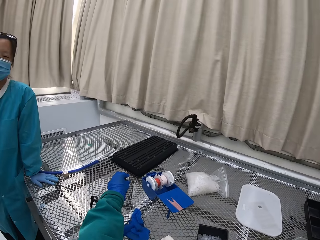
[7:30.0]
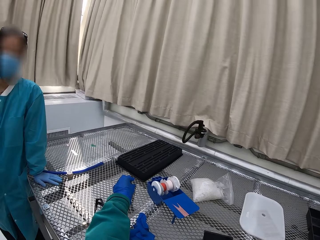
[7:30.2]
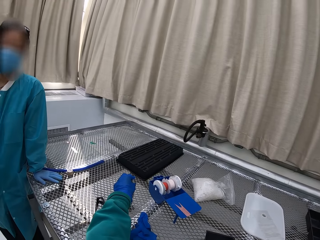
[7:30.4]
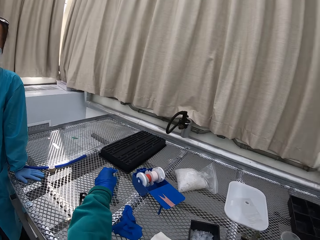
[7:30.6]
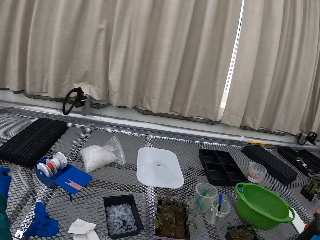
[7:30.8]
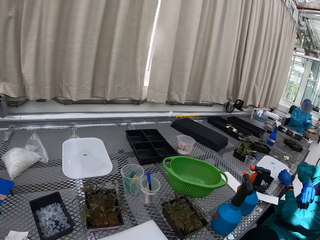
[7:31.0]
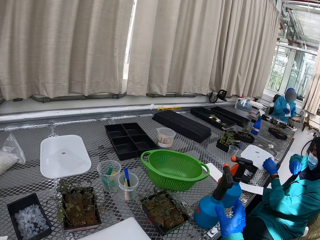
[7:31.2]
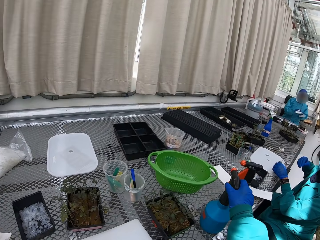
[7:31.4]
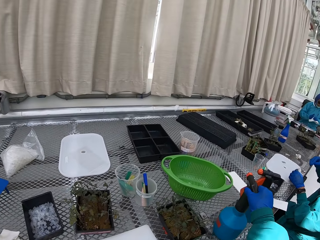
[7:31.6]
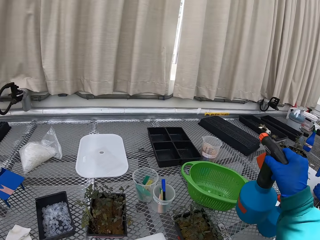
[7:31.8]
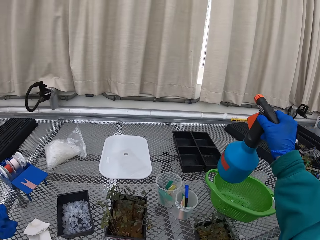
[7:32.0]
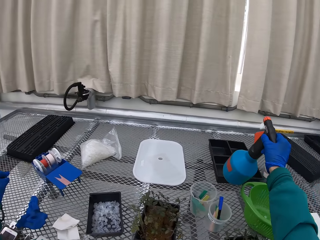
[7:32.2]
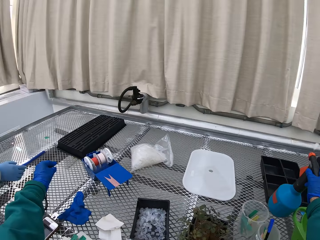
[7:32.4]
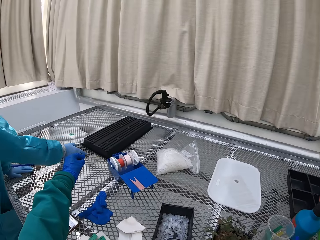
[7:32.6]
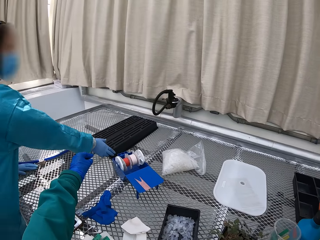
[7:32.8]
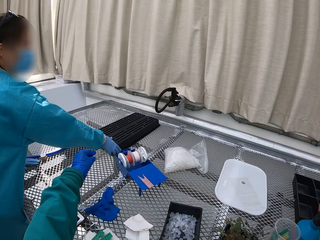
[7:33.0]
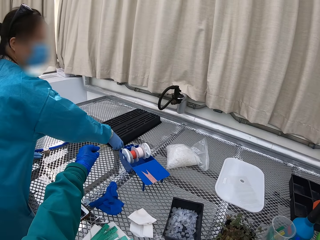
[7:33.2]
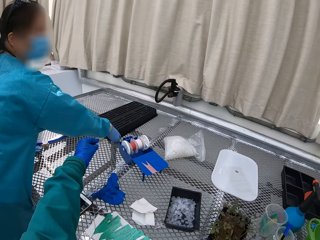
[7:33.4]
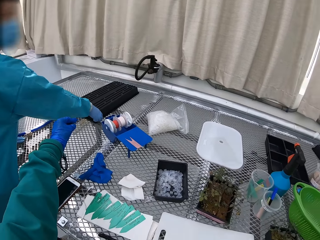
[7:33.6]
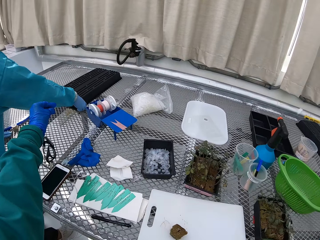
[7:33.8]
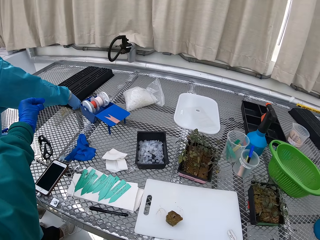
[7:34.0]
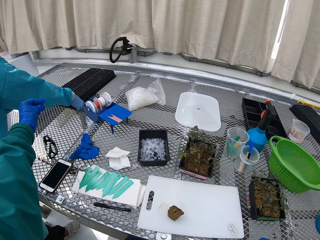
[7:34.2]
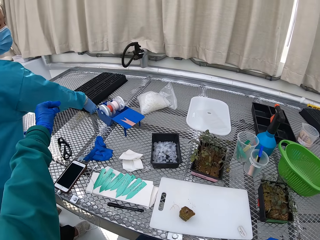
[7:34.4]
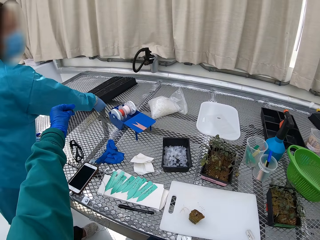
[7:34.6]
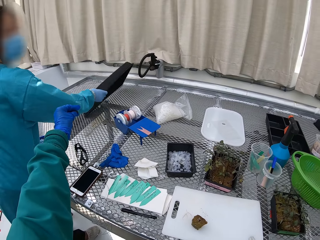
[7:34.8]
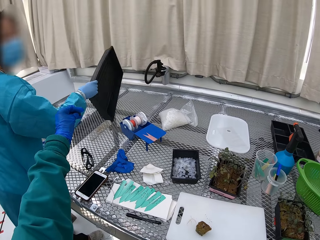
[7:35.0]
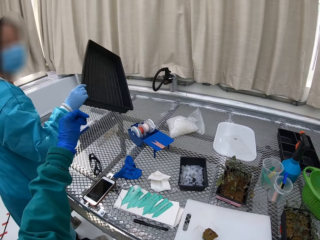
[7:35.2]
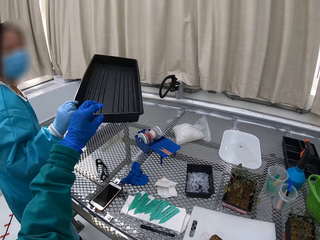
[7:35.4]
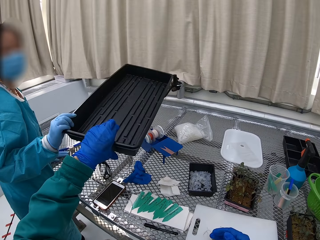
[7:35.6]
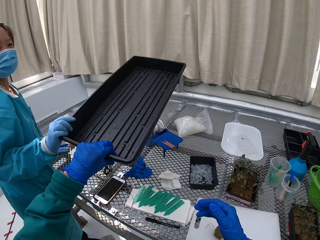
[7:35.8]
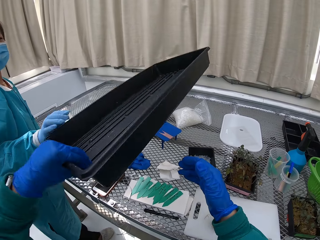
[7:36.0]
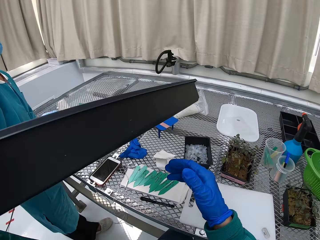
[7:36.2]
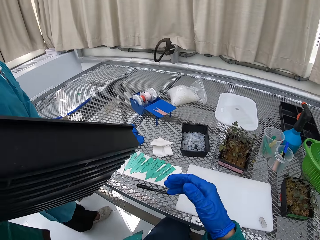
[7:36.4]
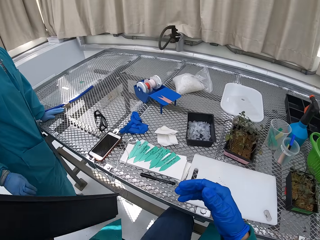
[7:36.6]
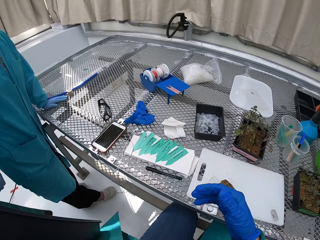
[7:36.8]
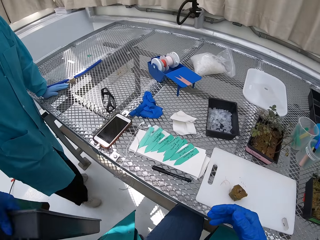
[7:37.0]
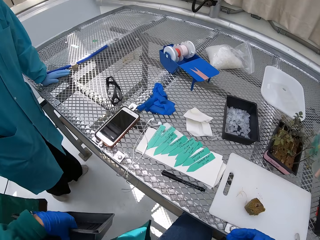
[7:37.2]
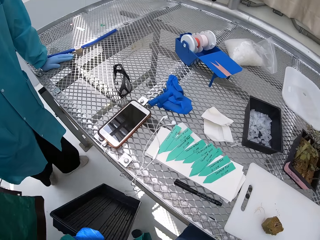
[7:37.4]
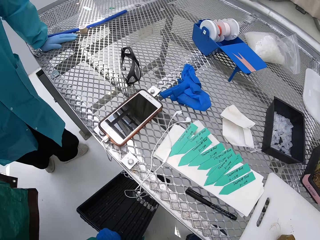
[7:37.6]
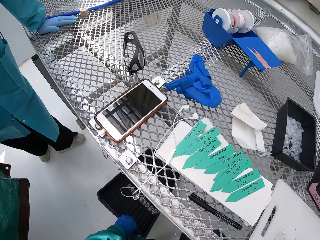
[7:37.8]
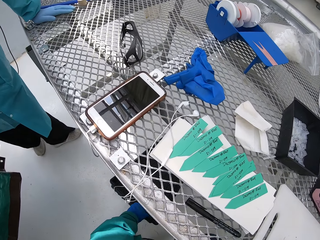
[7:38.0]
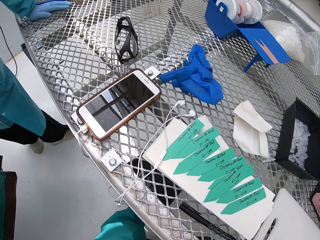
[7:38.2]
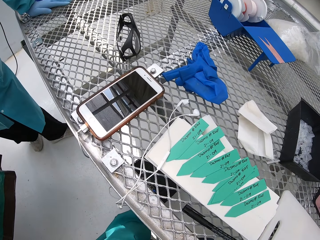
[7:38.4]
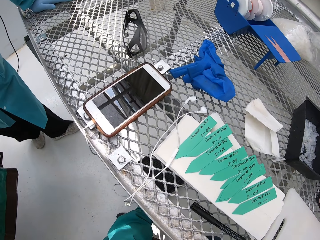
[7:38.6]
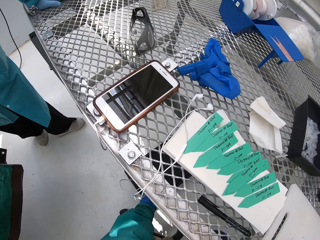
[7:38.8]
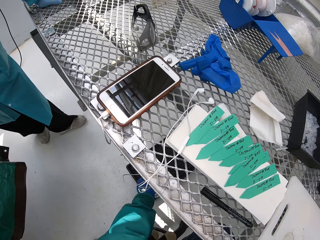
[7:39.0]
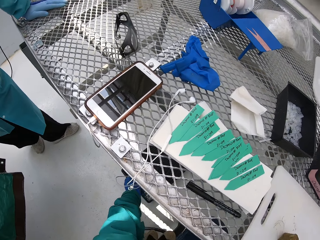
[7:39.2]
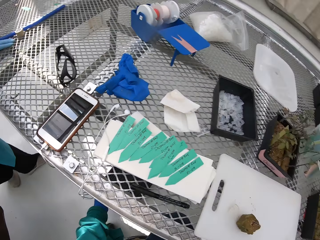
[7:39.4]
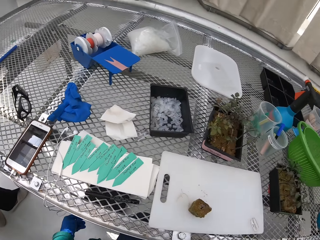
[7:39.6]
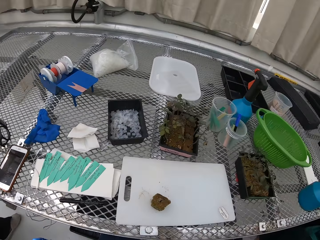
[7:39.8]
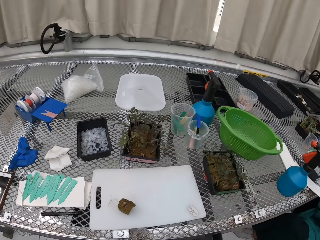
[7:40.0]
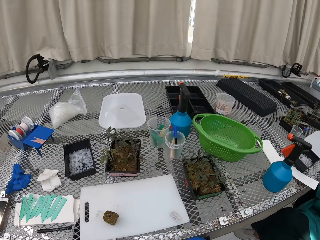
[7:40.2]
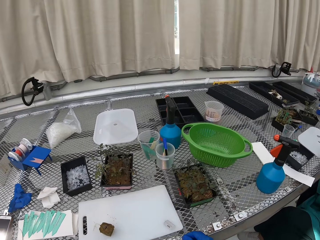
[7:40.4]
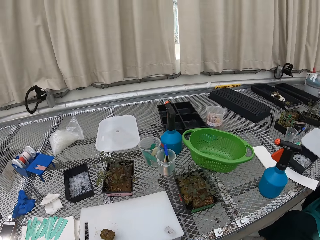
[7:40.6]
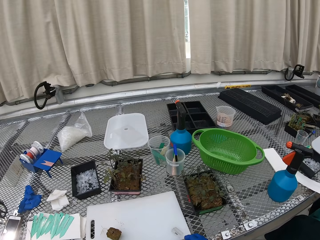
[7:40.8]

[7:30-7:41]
The camera wearer picks up a spraying bottle. They put down the spraying bottle. A lady picks up a container. The lady passes the container to the camera wearer. The camera wearer takes the container from the lady. They put the container under the working table.

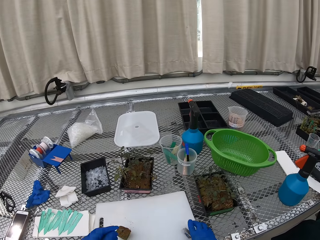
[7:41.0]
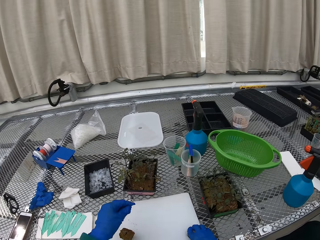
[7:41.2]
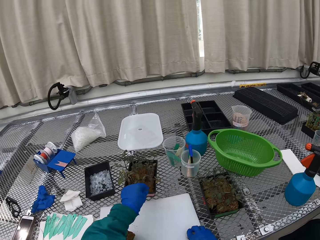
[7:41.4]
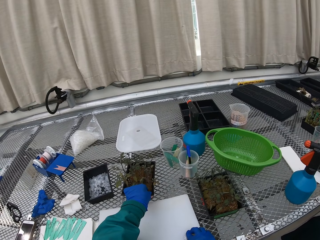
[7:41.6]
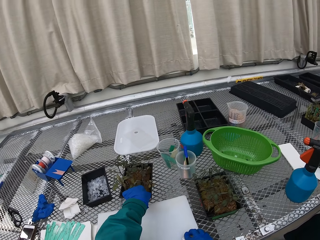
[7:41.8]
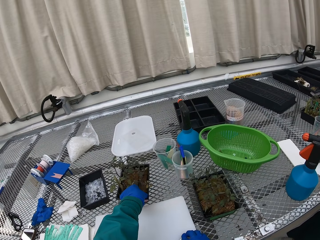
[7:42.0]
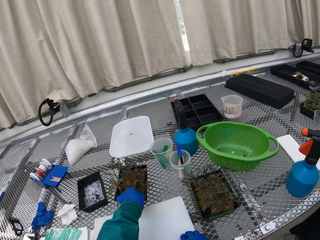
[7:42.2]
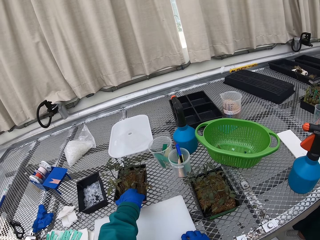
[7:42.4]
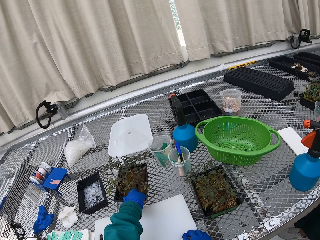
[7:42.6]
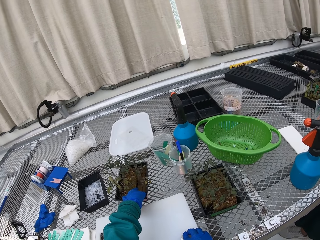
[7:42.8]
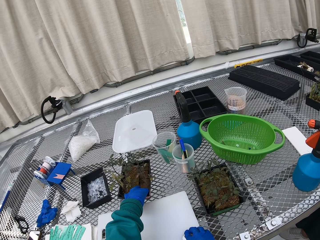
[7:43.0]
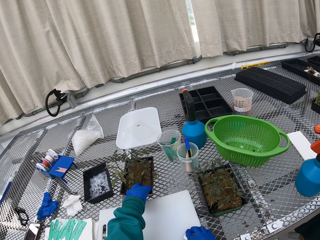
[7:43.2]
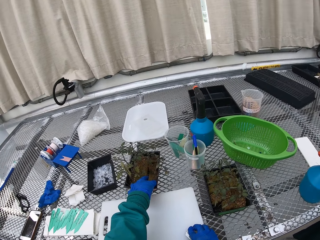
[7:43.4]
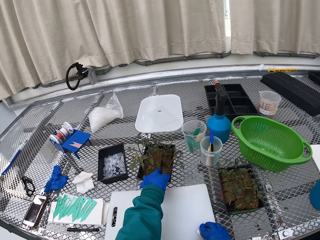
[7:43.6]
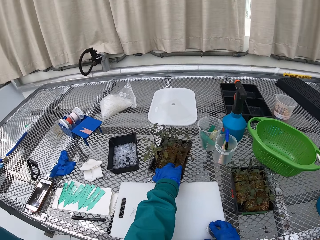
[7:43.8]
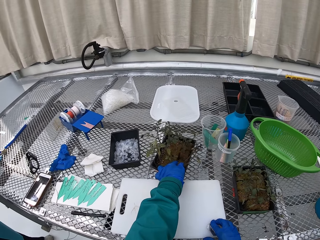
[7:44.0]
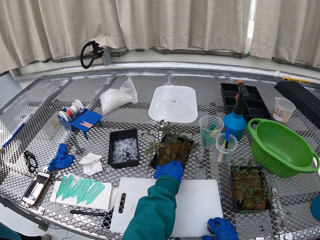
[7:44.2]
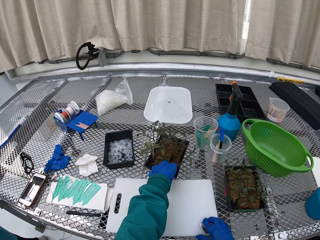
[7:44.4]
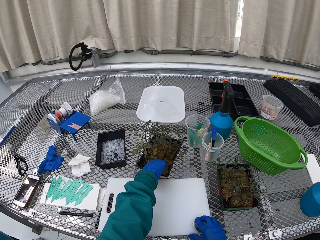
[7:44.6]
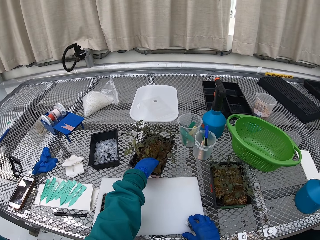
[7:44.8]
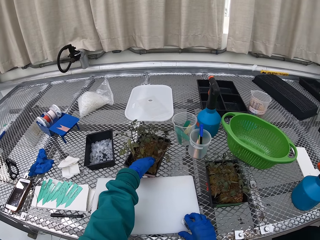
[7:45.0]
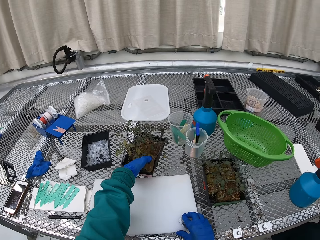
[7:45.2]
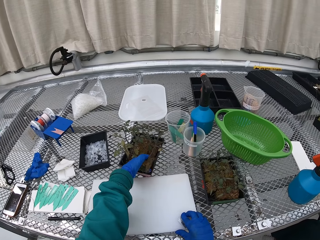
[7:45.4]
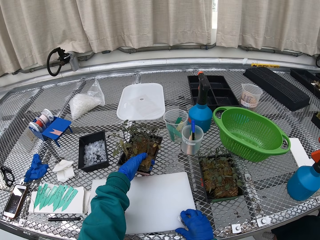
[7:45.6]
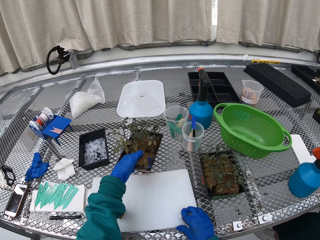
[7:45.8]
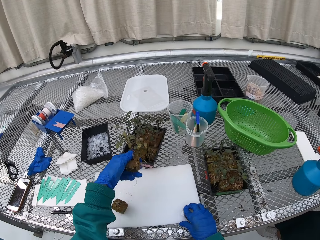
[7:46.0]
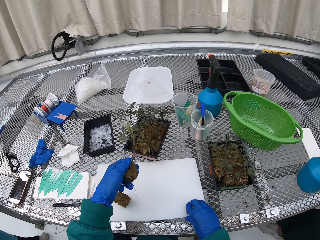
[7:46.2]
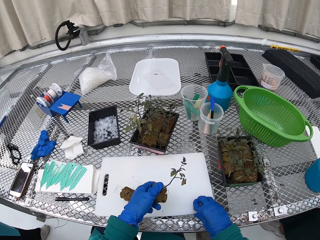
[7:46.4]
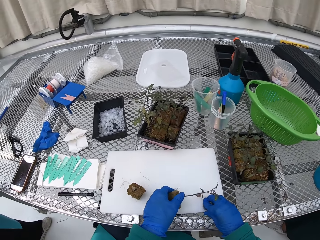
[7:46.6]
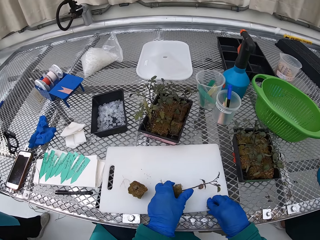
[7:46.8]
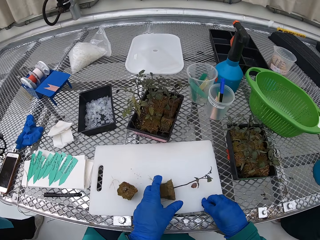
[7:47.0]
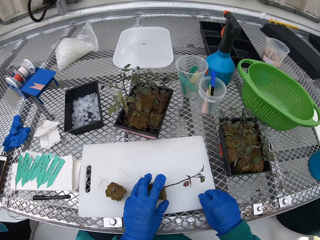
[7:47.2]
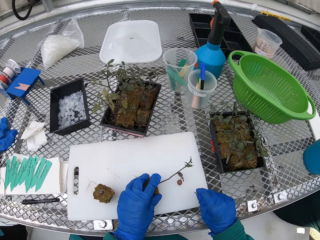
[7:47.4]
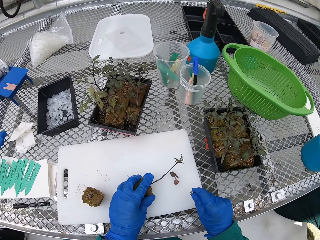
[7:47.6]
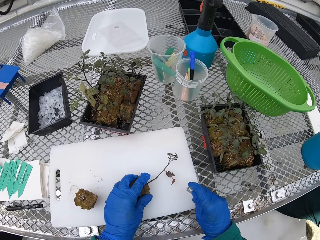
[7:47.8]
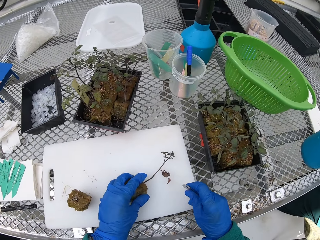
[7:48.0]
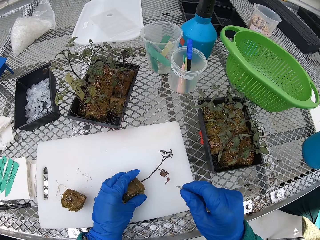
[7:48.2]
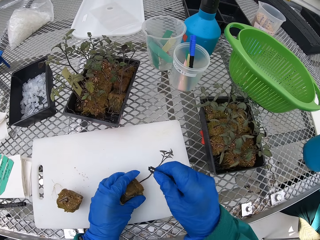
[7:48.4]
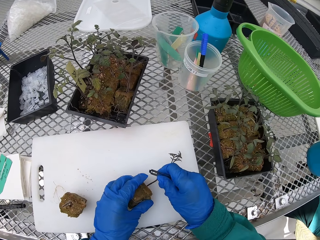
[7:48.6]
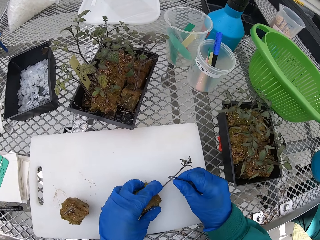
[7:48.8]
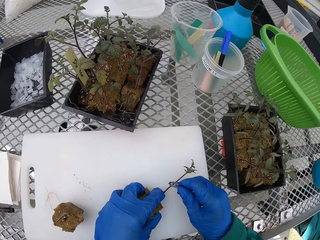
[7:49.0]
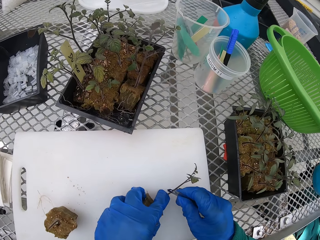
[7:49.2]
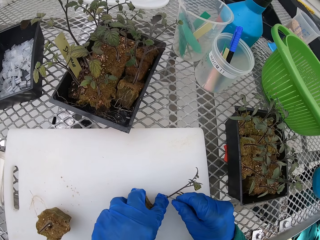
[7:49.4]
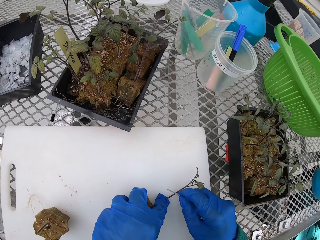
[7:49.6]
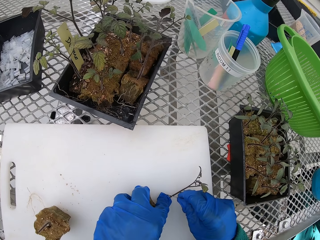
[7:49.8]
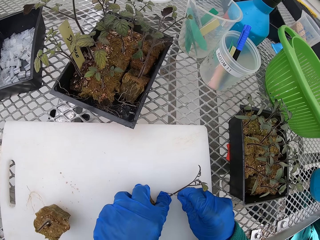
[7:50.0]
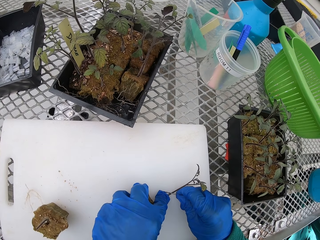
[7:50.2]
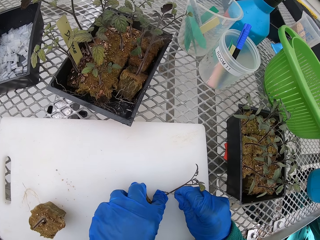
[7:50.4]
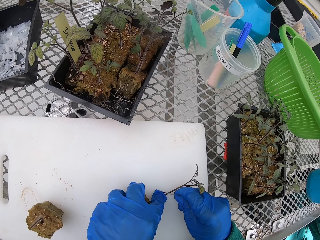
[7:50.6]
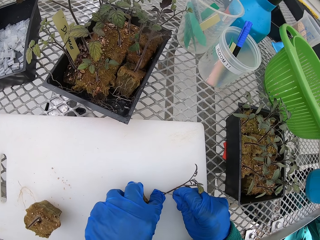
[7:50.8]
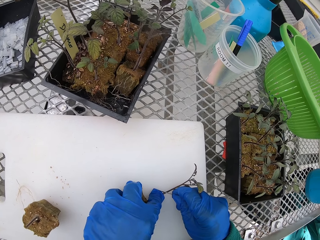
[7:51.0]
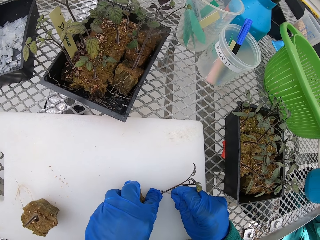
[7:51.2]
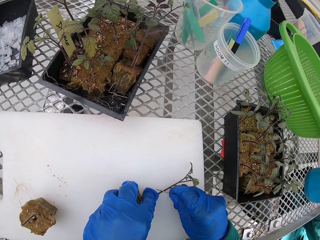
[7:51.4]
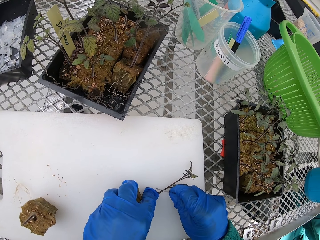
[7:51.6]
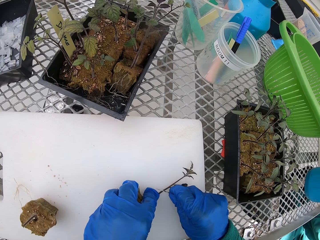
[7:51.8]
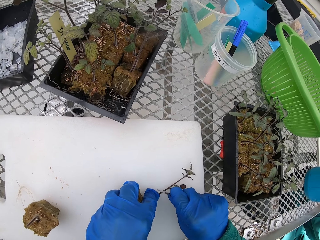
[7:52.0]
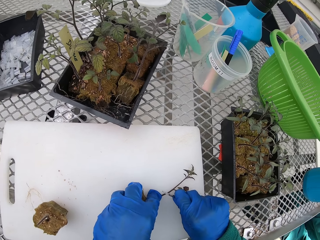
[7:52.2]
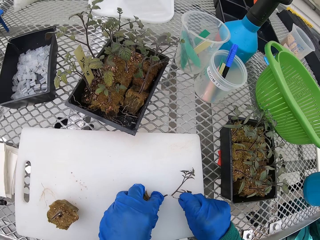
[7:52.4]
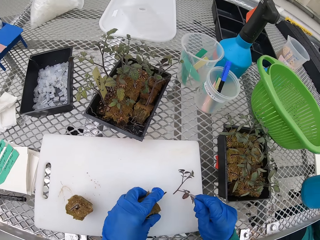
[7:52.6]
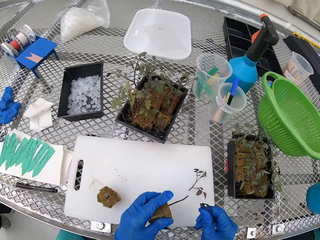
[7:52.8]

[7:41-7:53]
The camera wearer picks up the plant. They put the plant on the chopping board and cut the plant.
